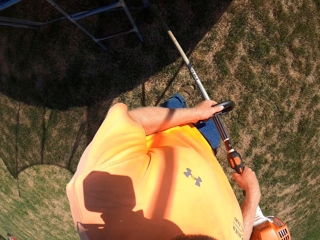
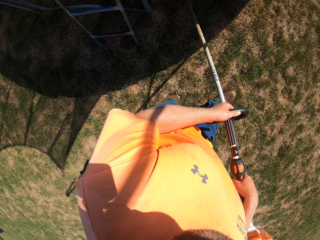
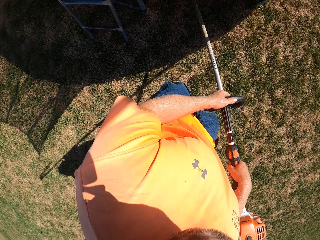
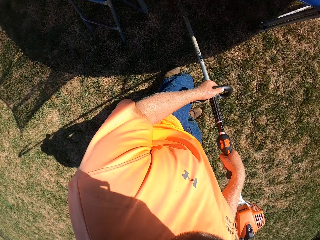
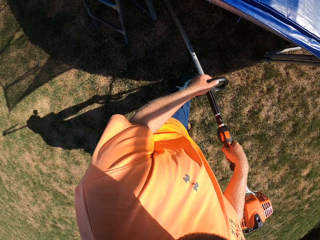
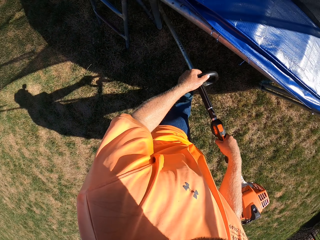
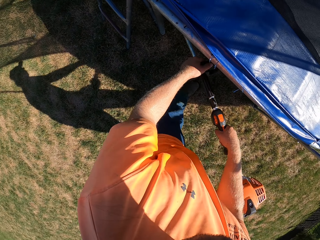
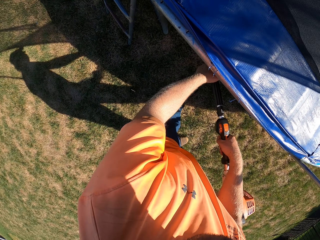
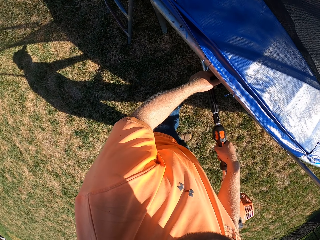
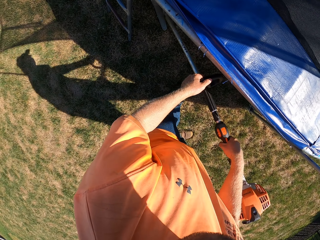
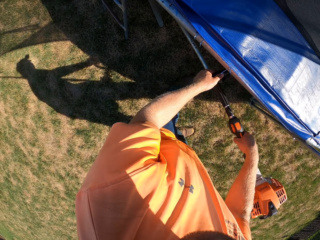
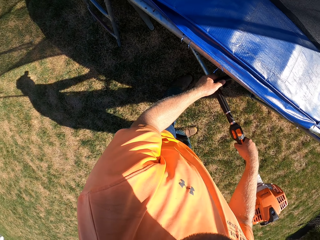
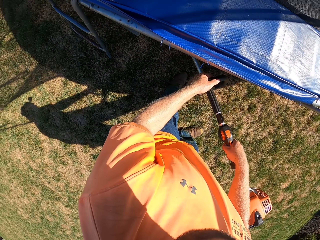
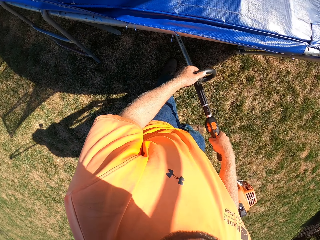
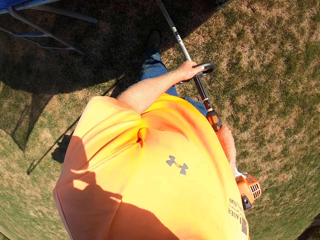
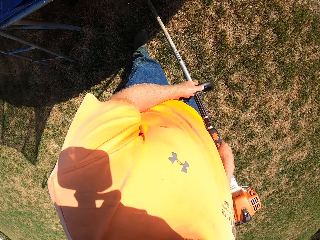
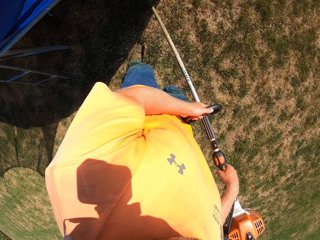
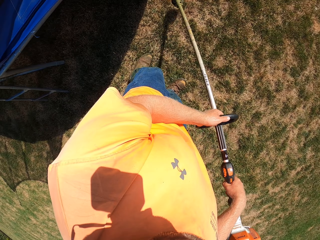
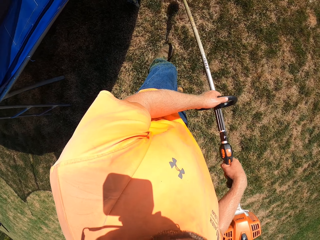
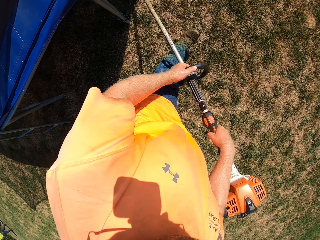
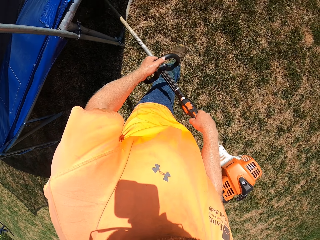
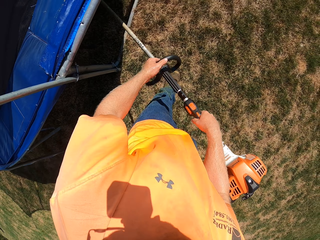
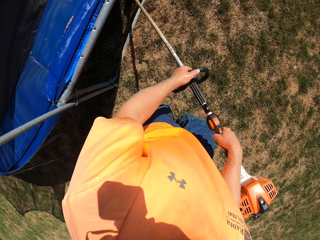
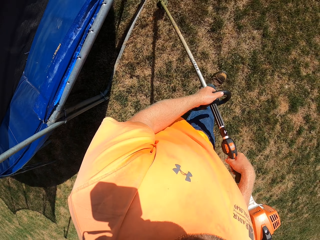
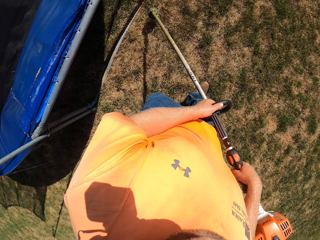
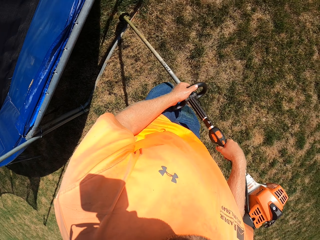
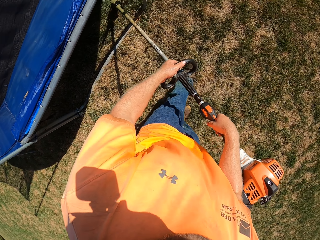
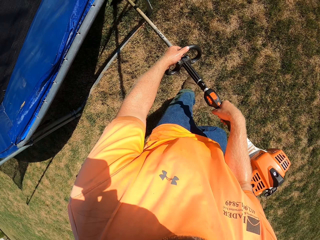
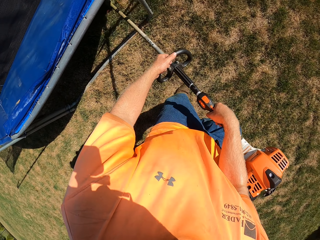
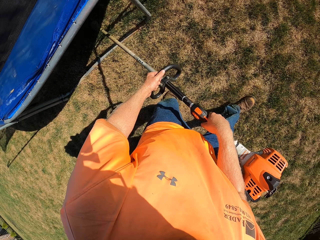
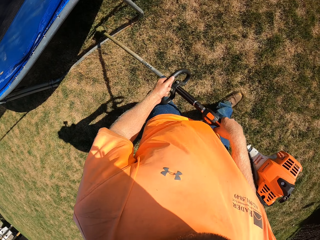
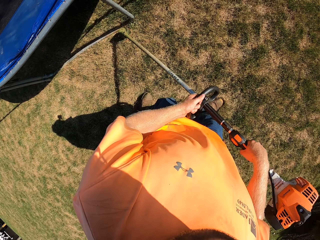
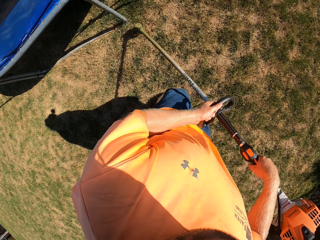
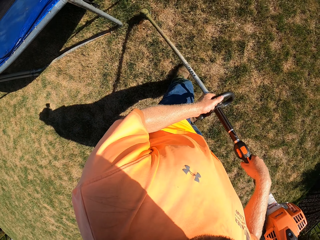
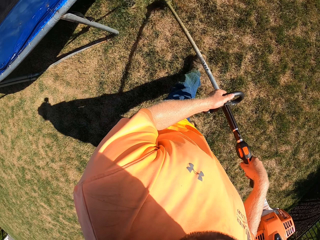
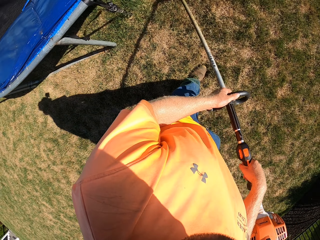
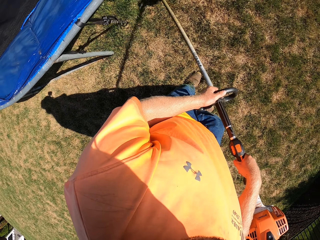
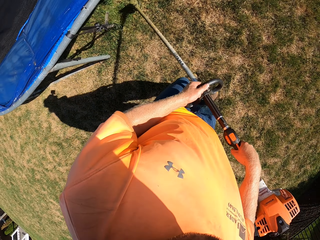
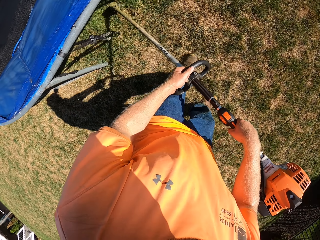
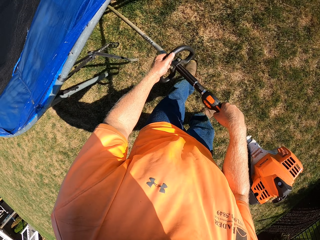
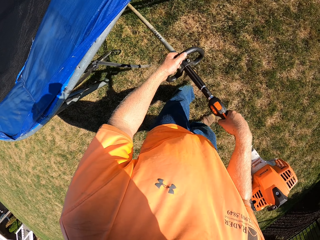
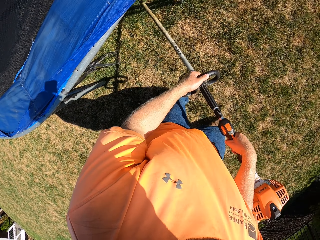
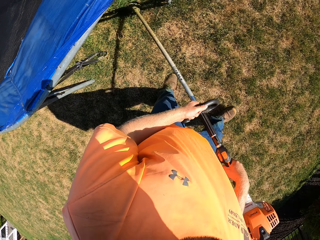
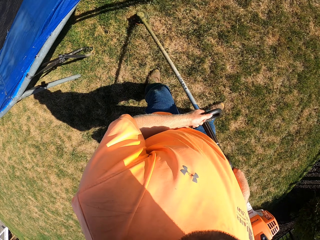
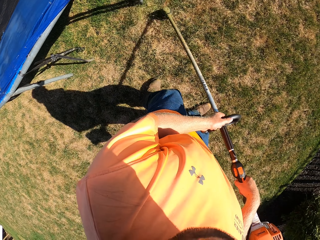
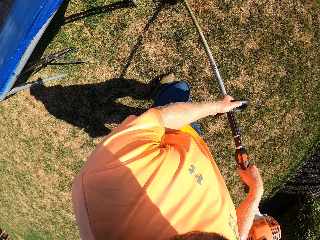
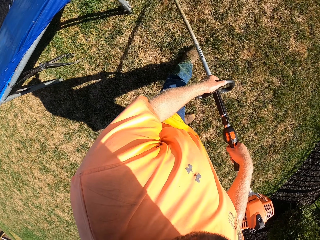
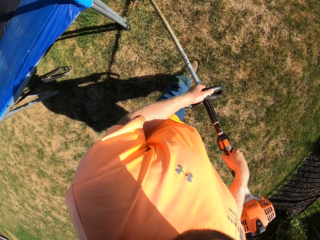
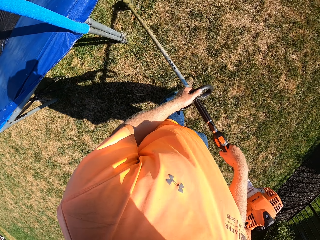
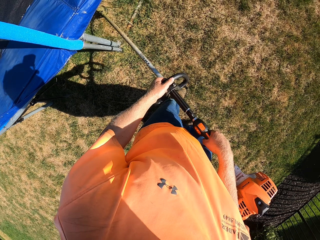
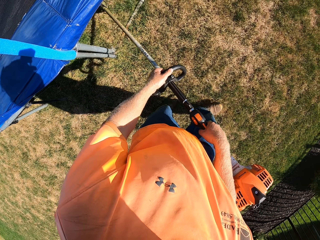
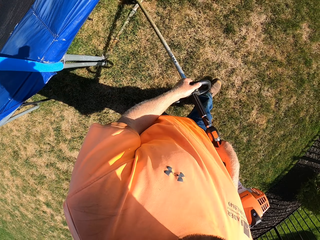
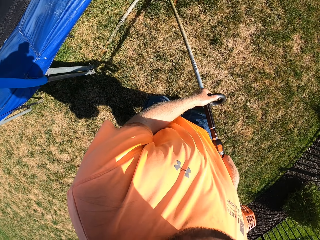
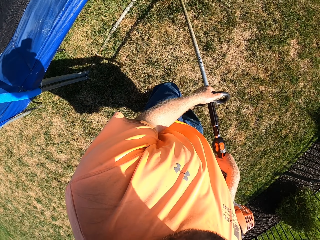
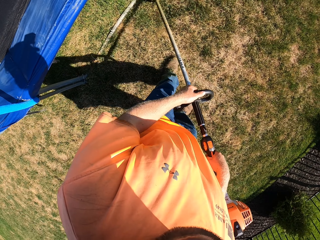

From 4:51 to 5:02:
The camera wearer cuts the grass. They walk. They cut the grass.

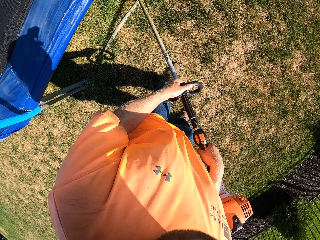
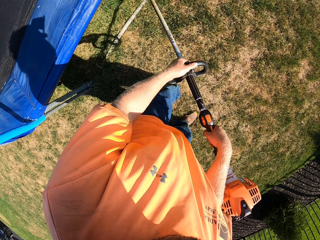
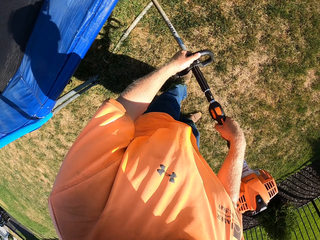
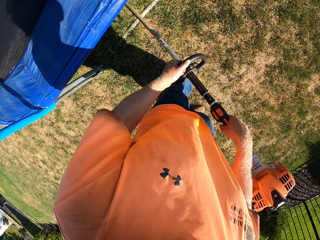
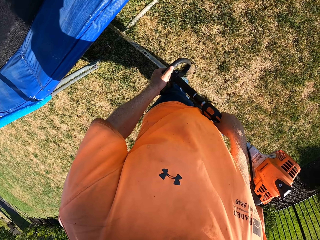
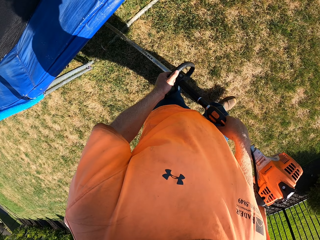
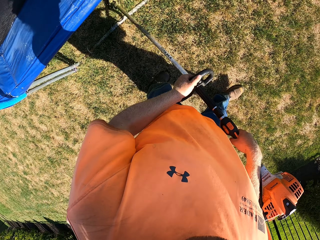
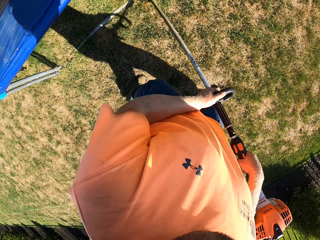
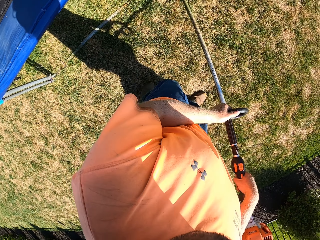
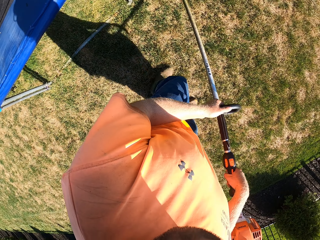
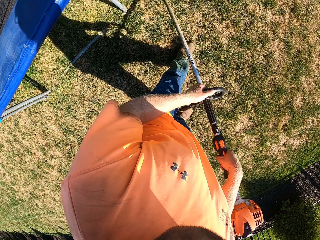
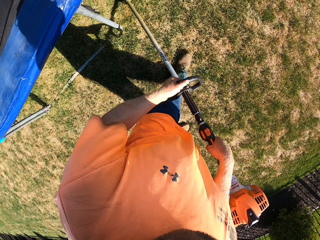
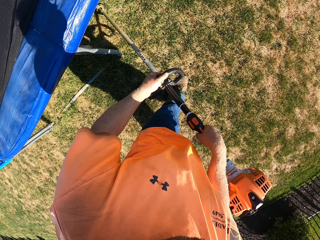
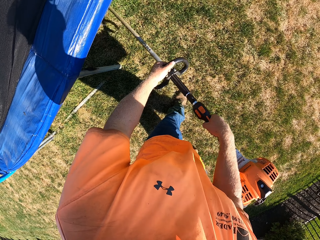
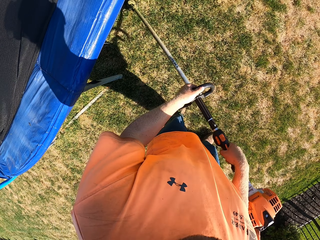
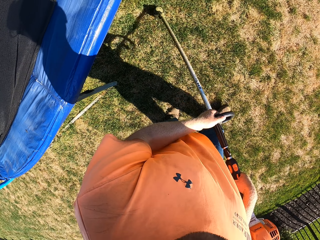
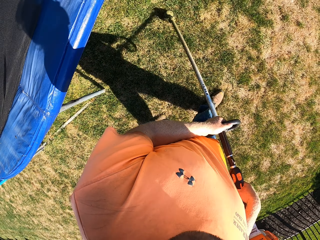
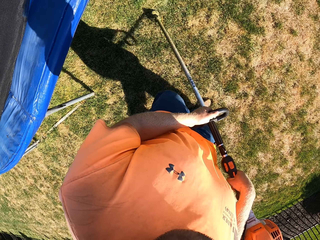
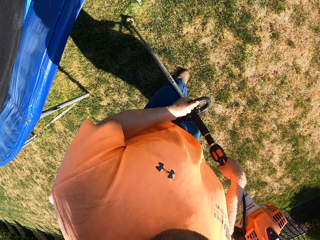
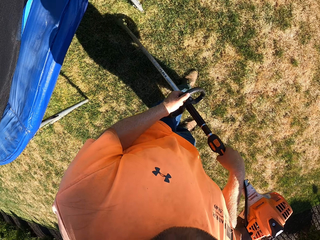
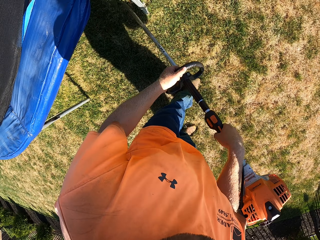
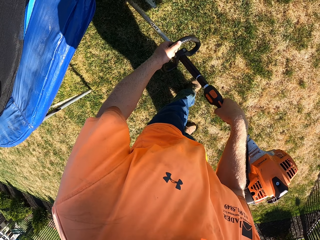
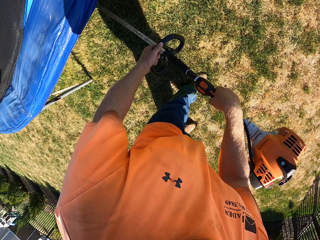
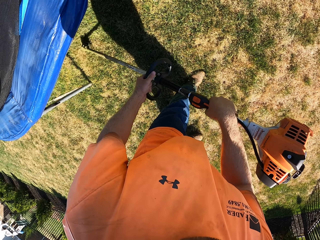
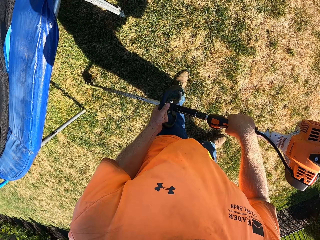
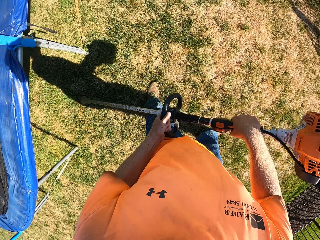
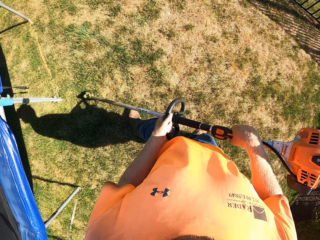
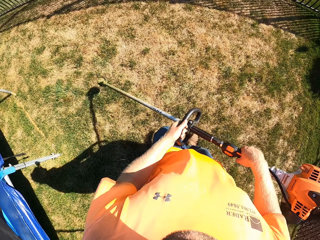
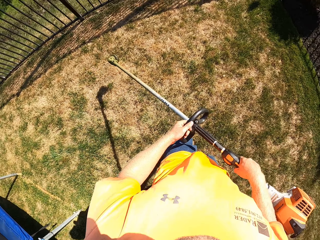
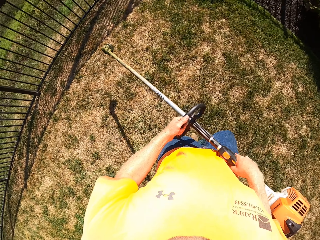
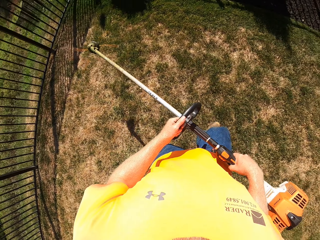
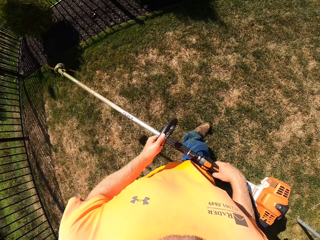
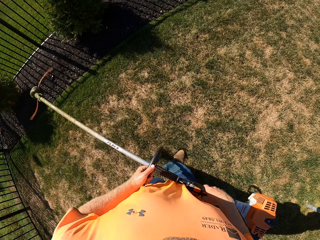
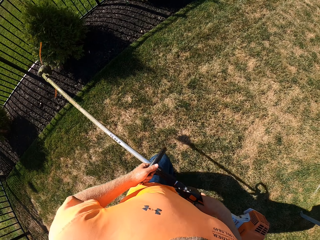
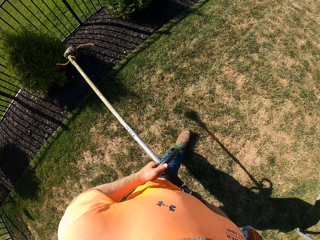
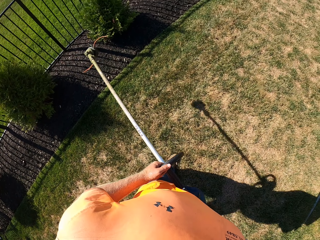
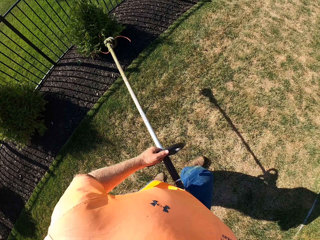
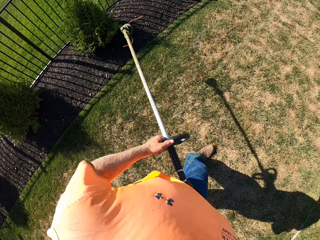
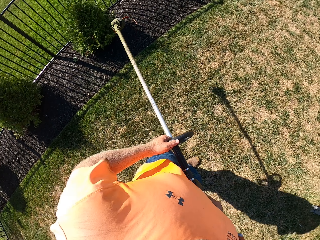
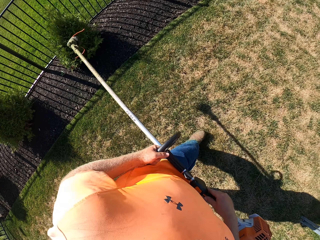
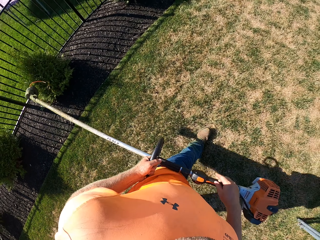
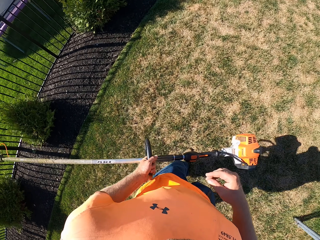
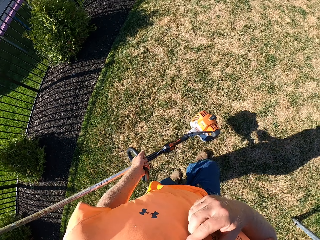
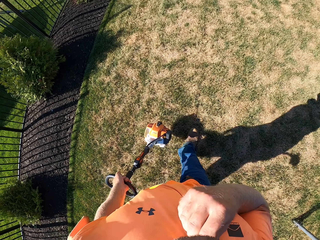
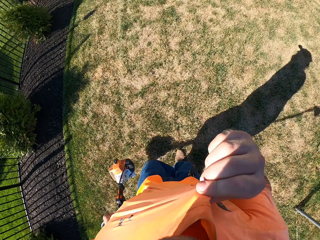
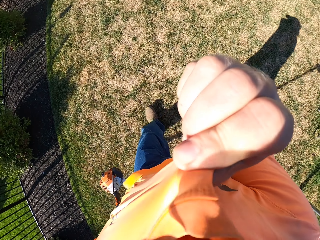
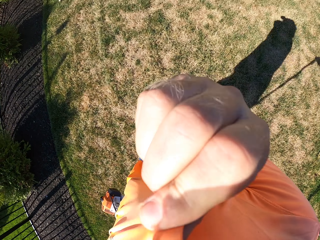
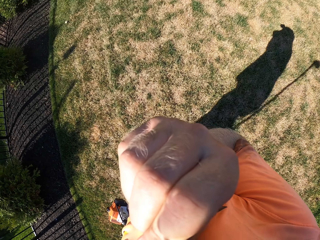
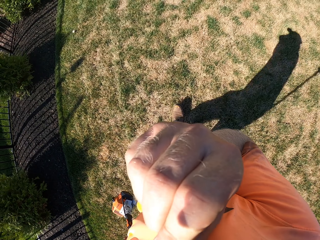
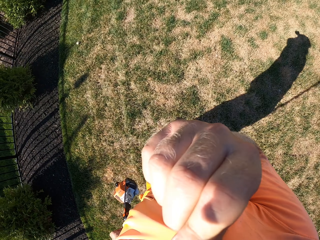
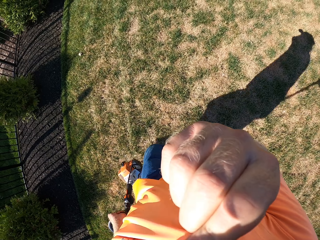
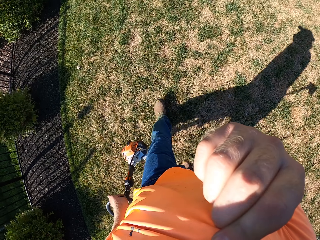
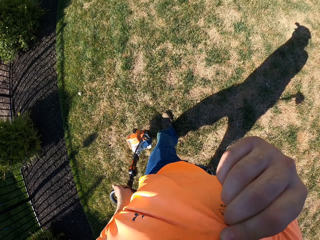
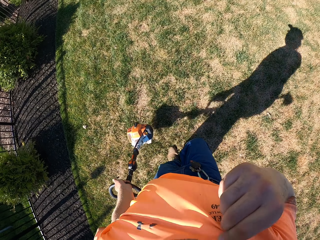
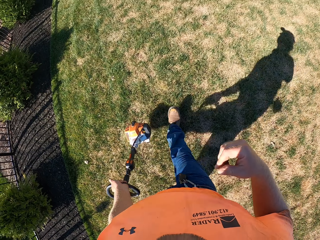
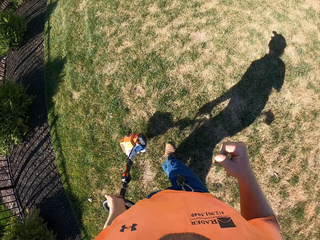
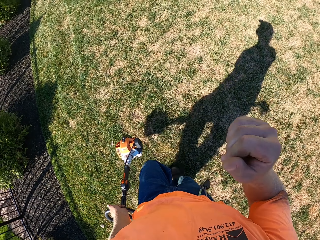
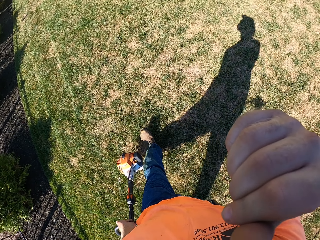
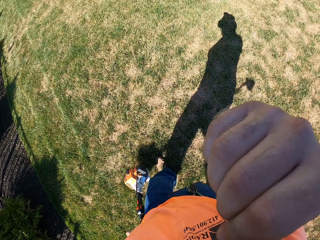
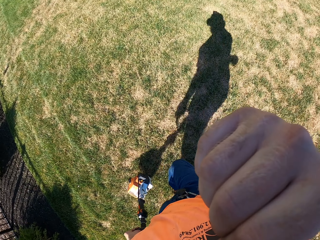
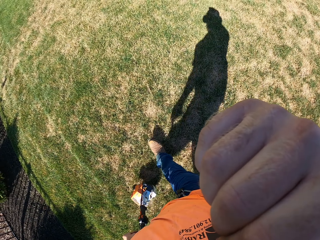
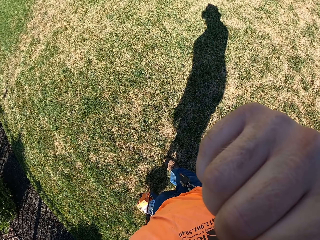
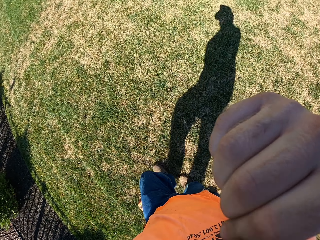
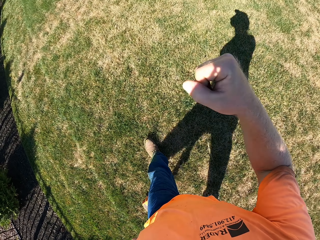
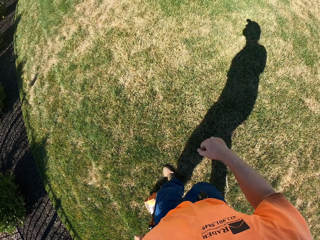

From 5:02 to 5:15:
The camera wearer walks. He cuts the grass. He walks on a grass field. He grabs his shirt with his right hand. He cleans his face with the shirt in his right hand. He walks. He cleans his nose with his right hand. He lifts his hand.
